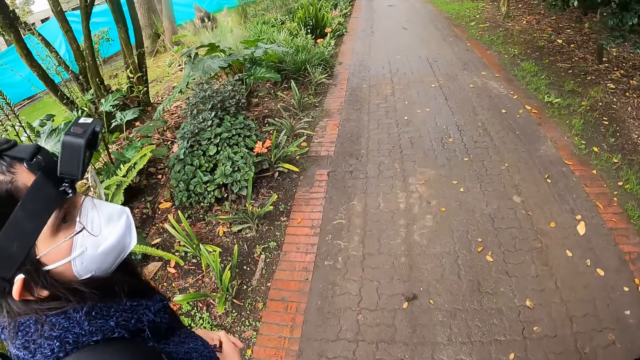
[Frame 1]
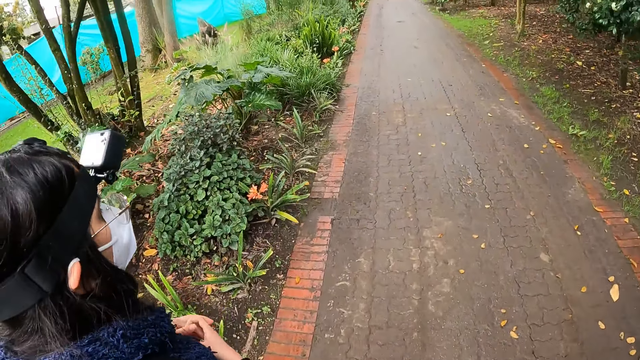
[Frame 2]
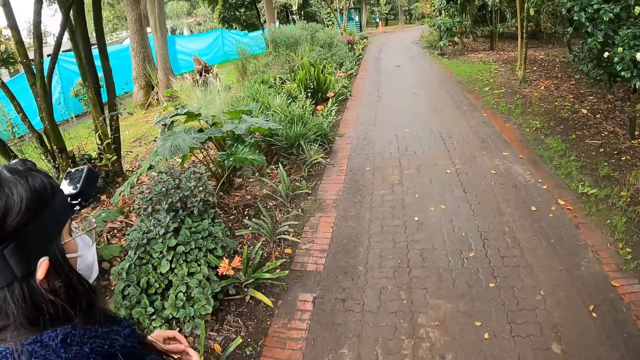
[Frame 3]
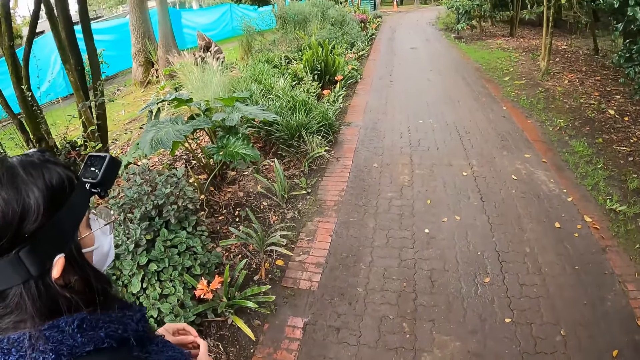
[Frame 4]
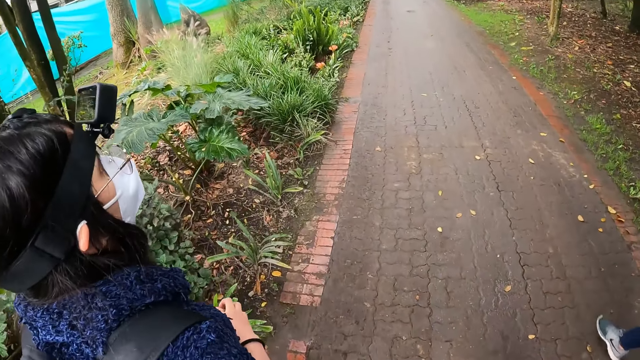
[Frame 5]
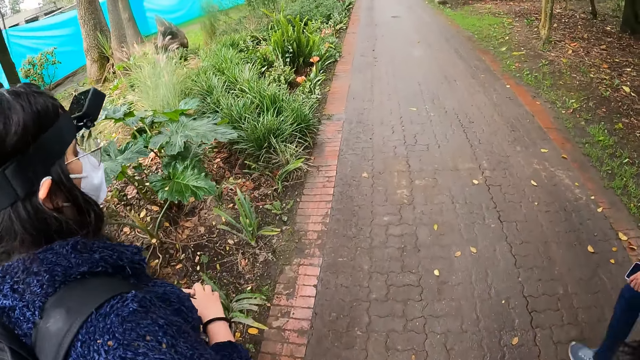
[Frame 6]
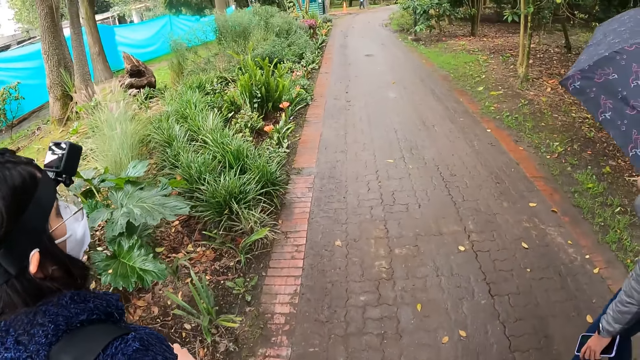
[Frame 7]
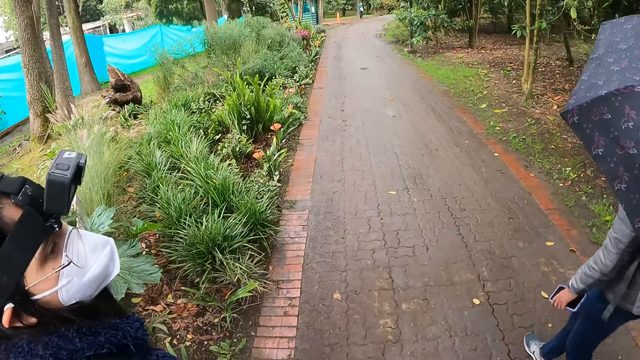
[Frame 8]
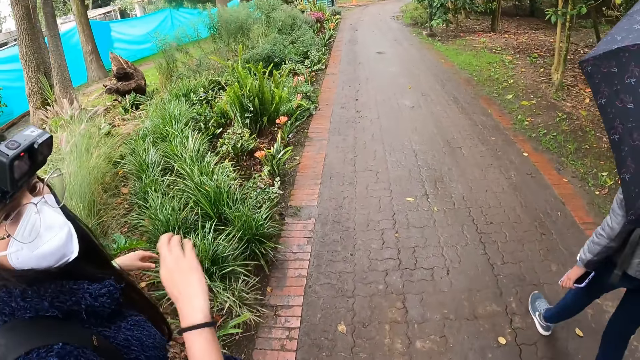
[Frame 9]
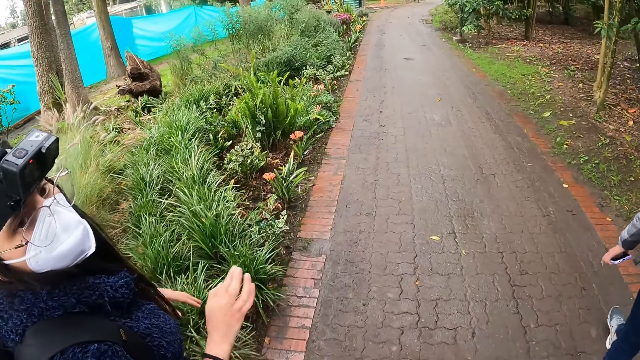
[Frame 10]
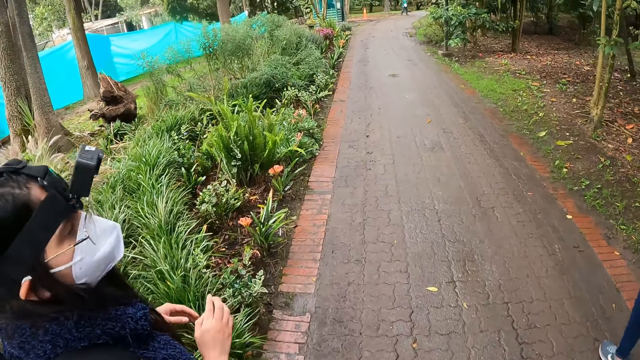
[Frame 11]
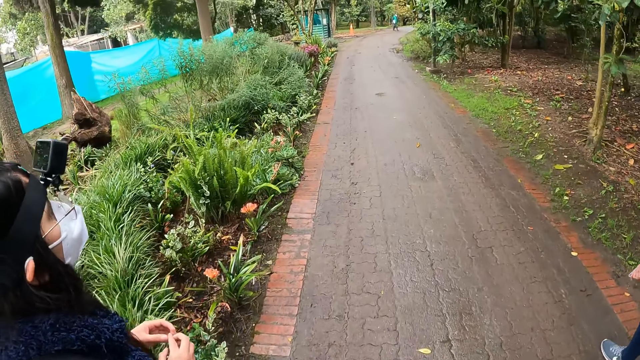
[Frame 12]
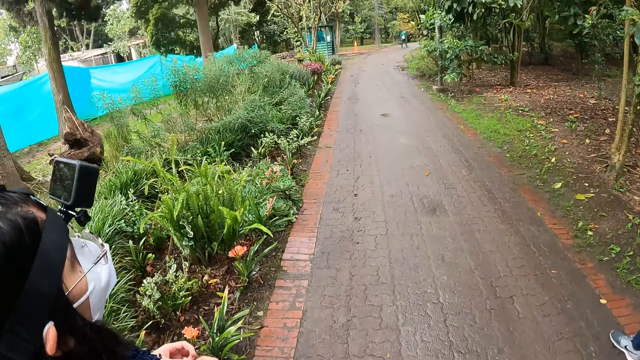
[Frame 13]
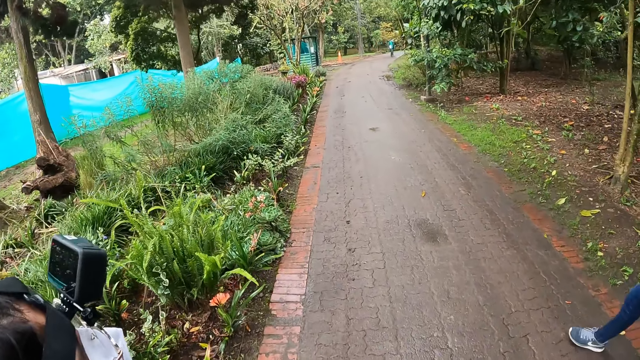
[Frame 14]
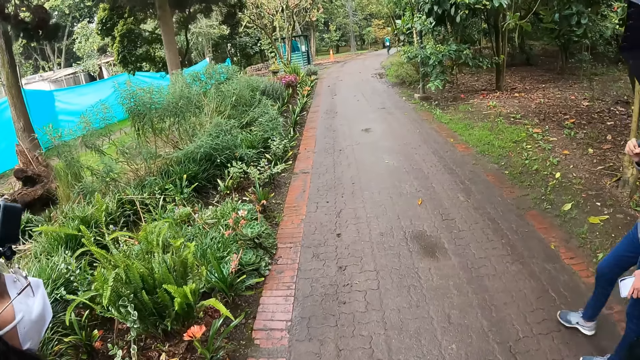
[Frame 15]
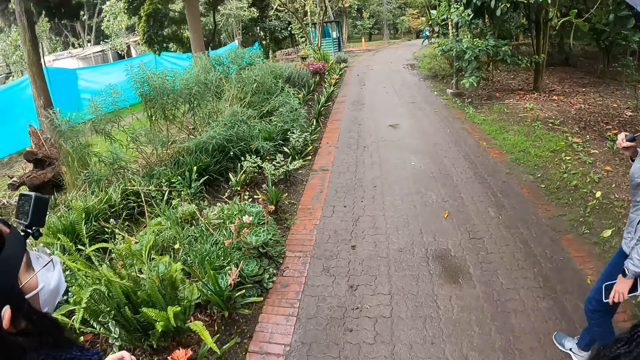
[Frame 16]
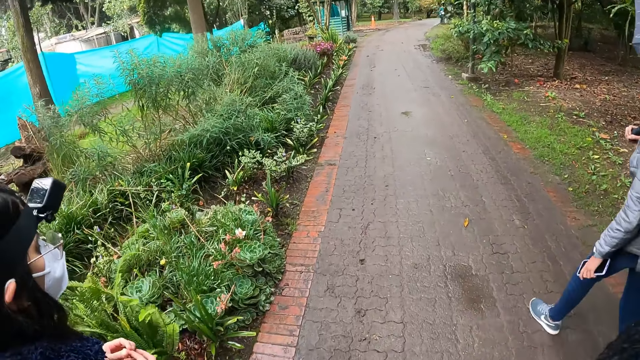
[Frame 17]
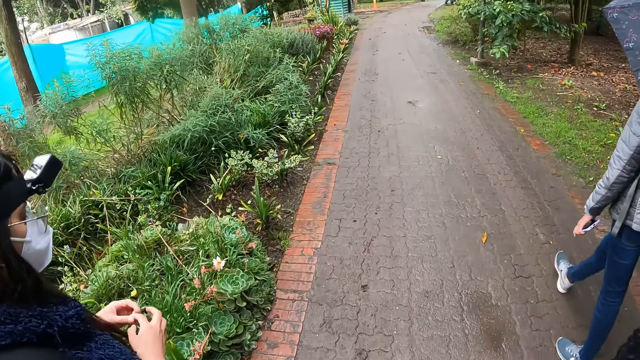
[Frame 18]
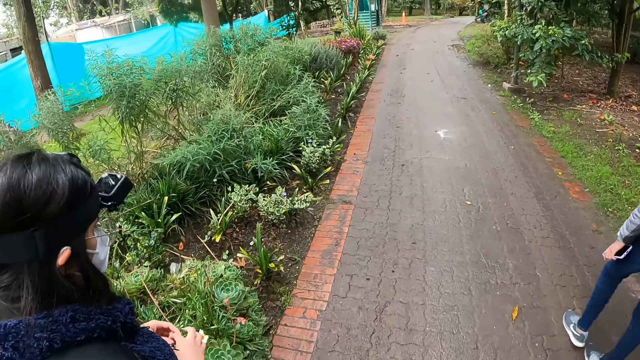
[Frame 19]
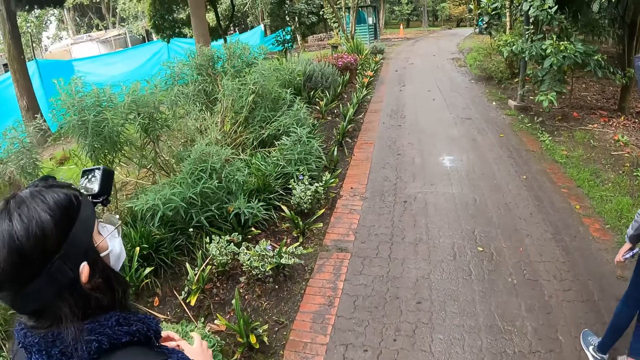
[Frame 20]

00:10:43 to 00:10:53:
A woman demonstrates to the camera wearer with both hands.

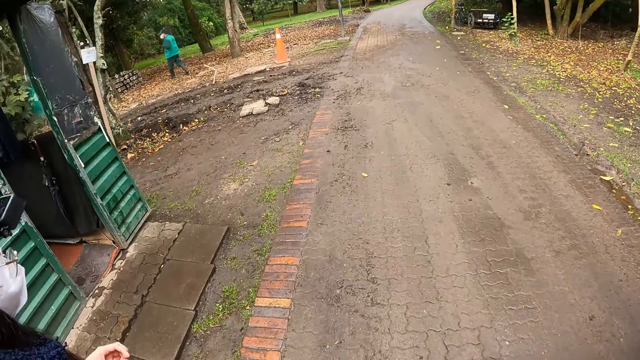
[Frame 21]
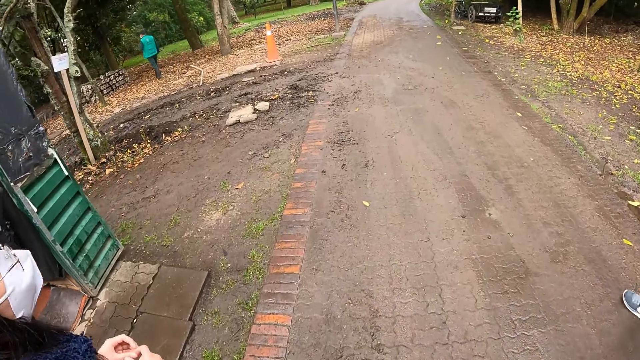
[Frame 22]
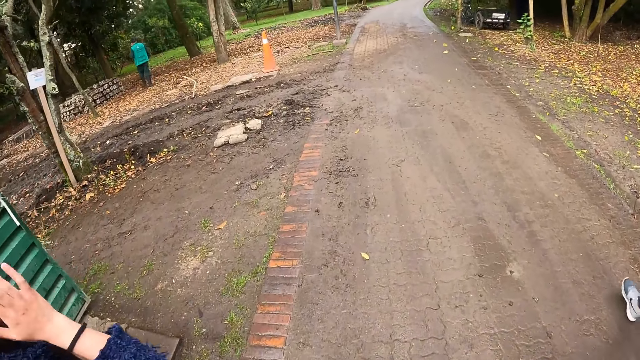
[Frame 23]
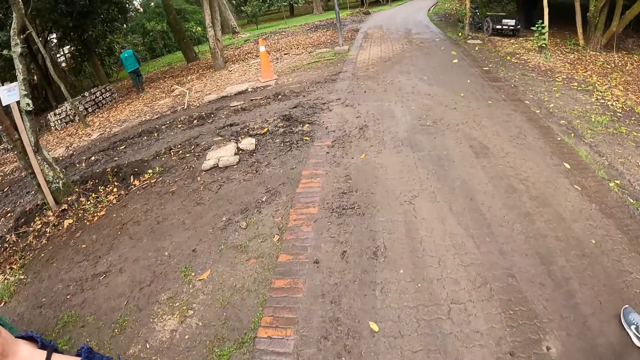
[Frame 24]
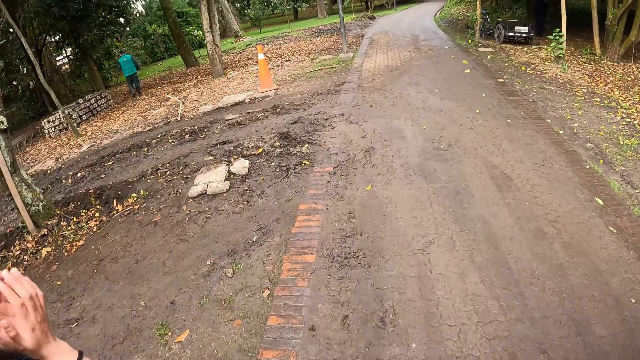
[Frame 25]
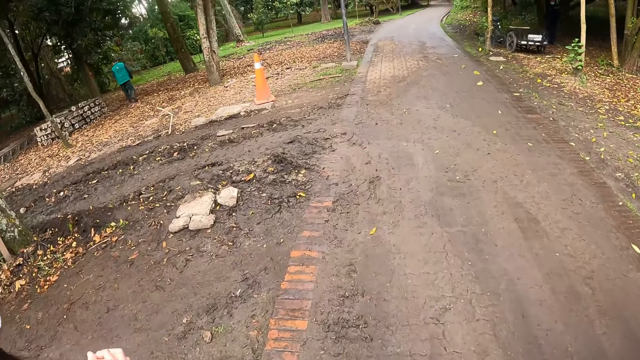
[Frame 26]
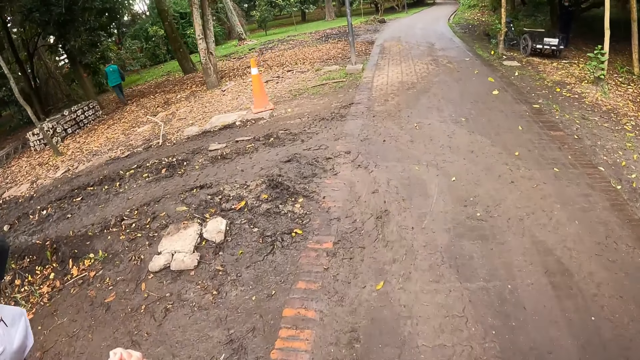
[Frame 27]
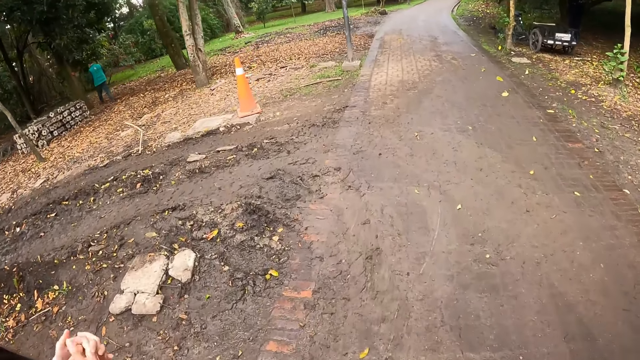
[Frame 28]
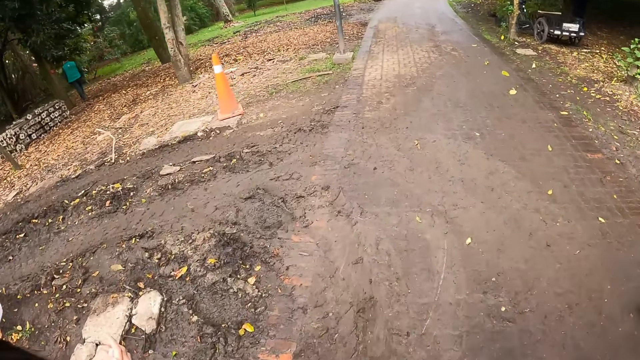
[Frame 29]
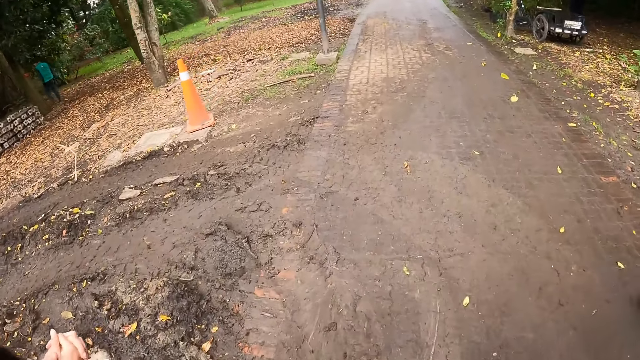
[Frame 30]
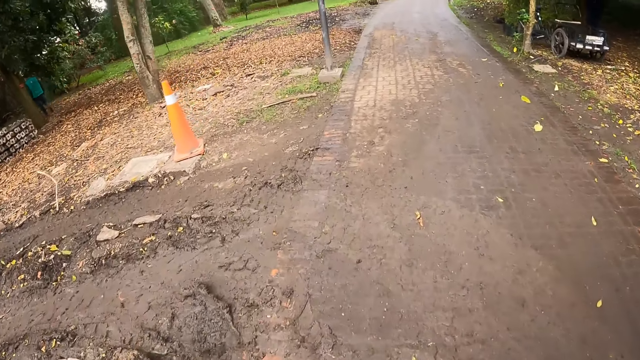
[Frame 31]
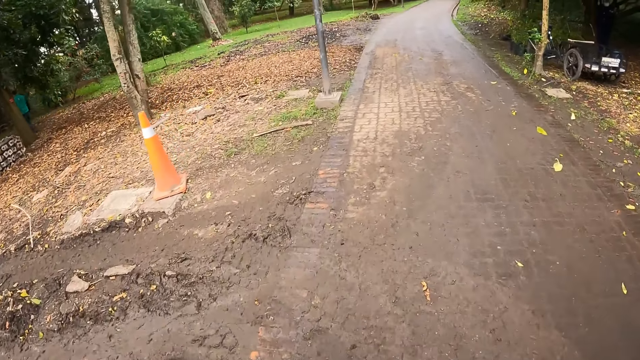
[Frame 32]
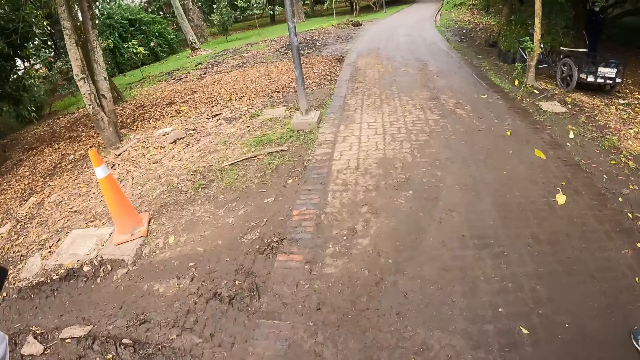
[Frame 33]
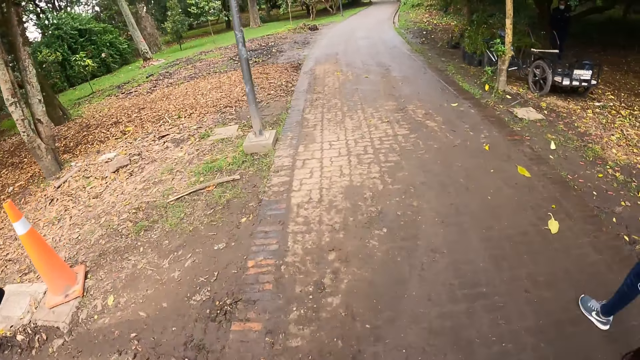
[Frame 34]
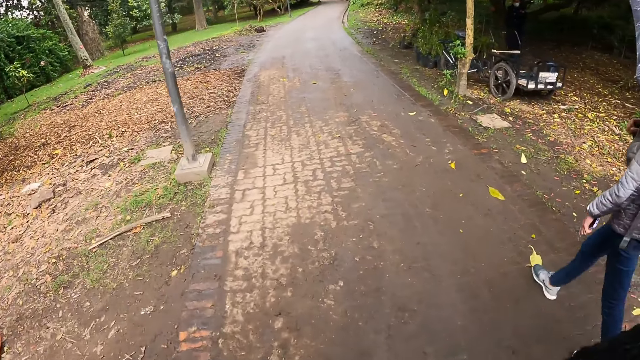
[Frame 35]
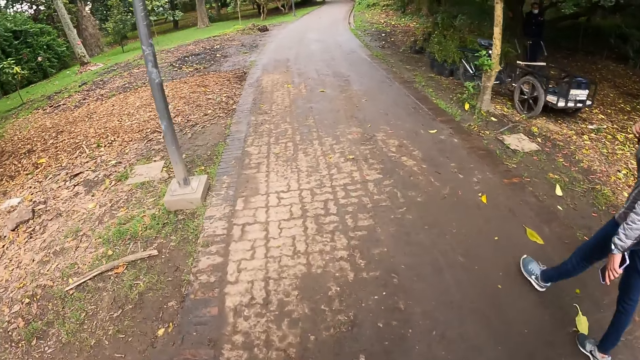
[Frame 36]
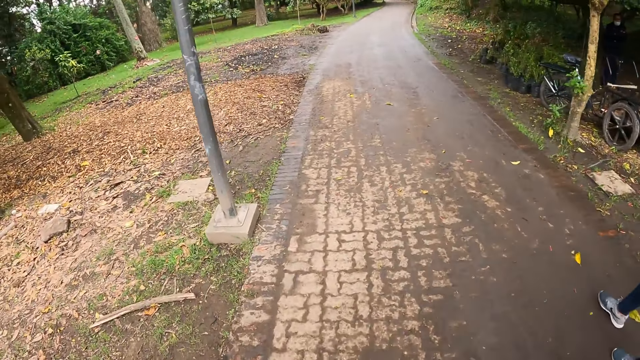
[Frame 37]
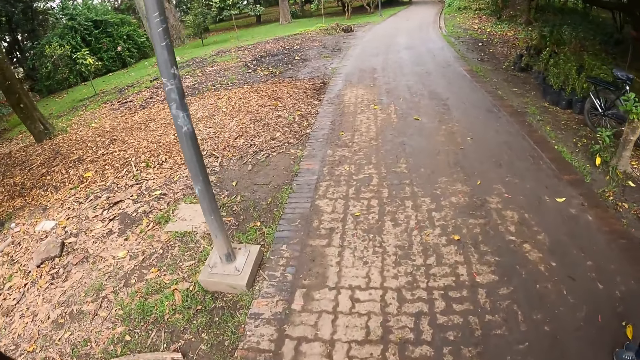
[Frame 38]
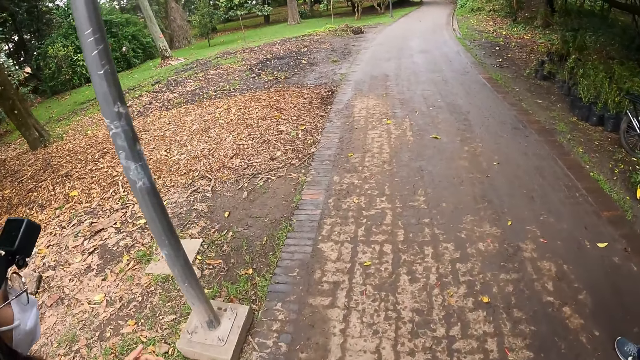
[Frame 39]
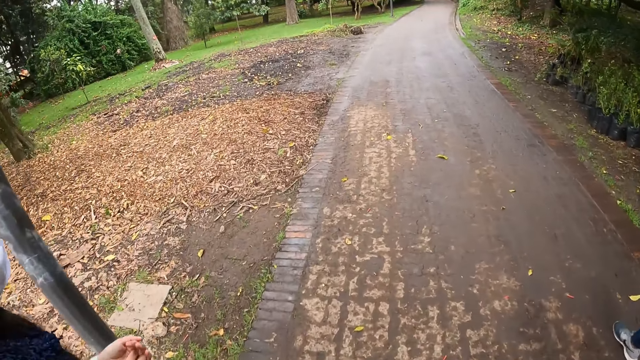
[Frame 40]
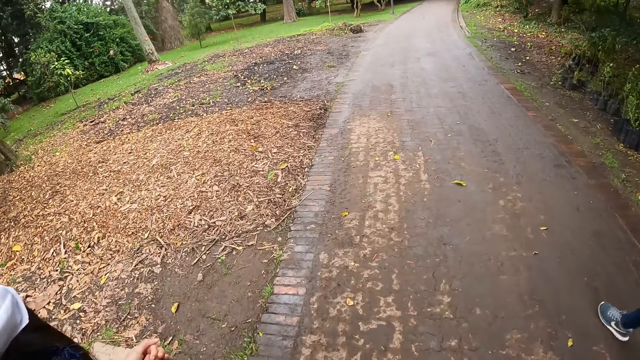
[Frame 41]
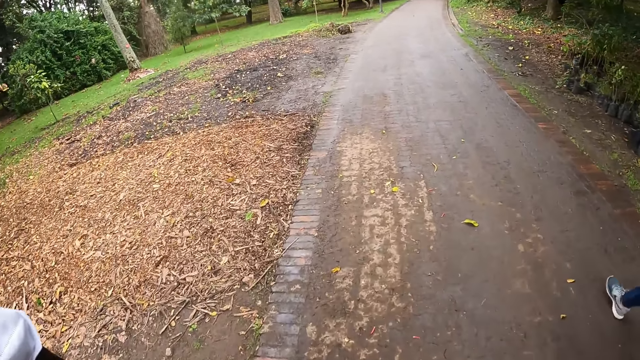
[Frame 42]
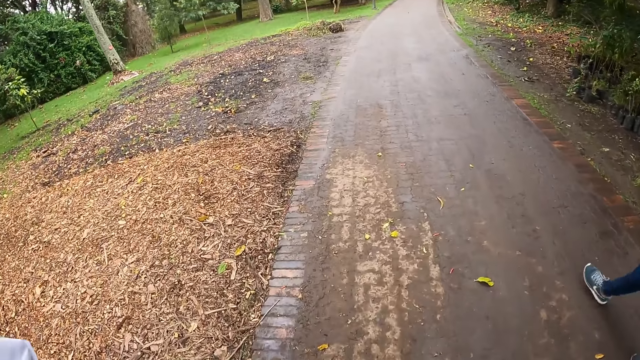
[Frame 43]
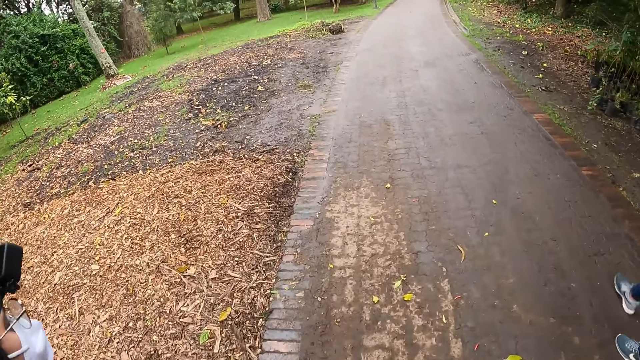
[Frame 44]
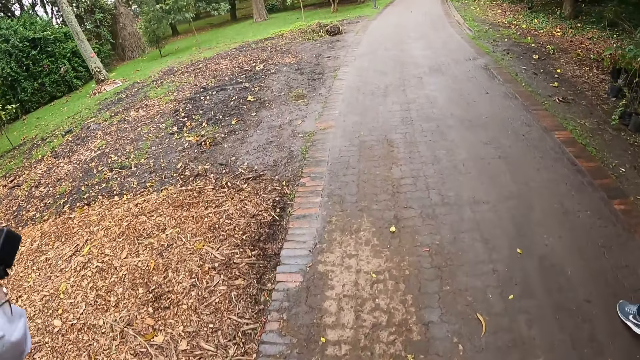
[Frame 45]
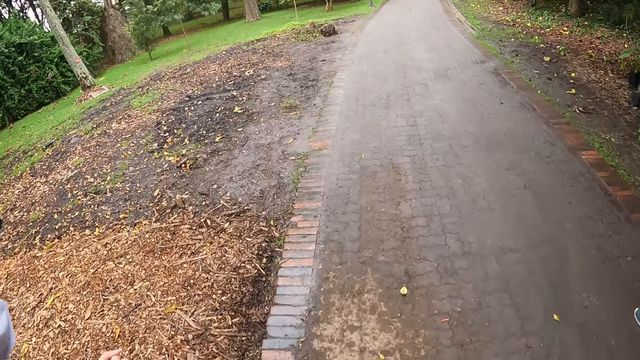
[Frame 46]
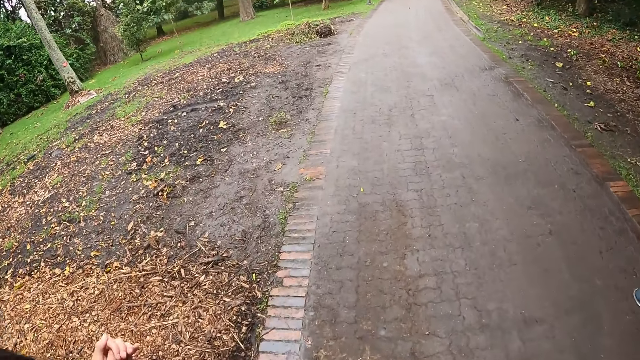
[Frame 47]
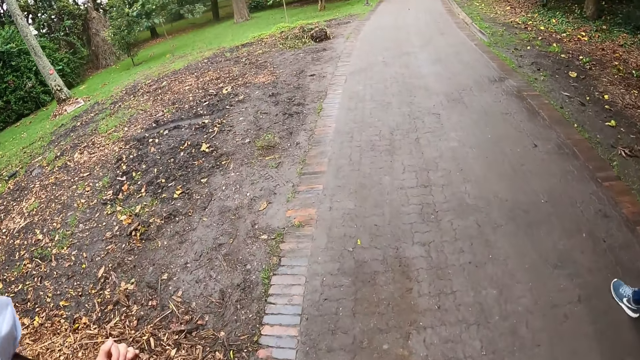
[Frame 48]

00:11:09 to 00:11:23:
A woman touches her nose mask with both hands.
